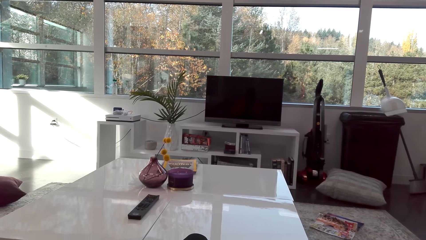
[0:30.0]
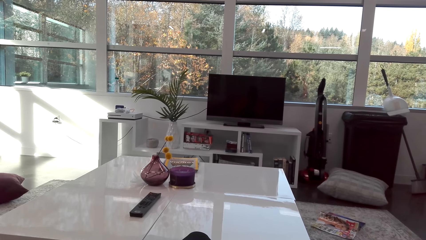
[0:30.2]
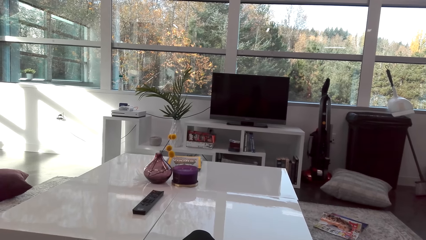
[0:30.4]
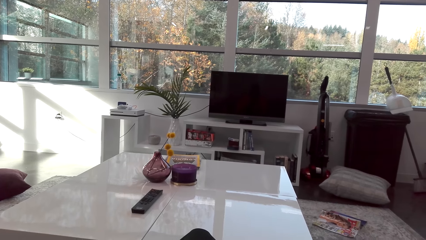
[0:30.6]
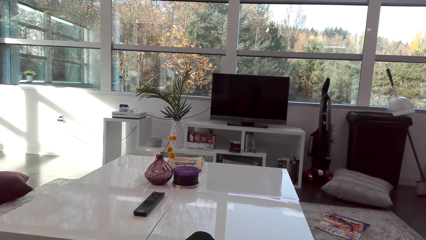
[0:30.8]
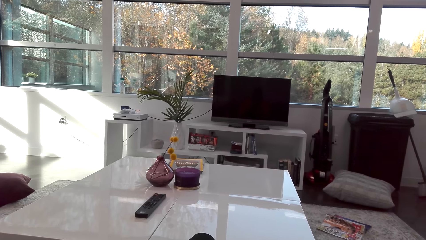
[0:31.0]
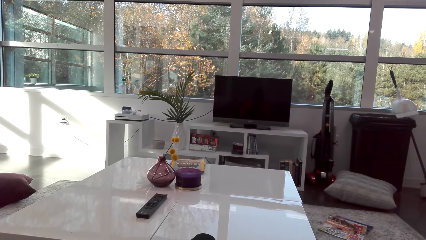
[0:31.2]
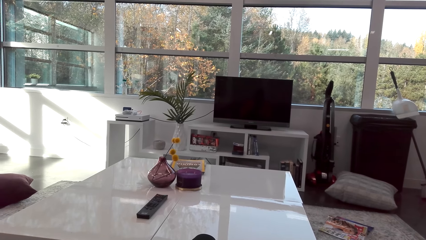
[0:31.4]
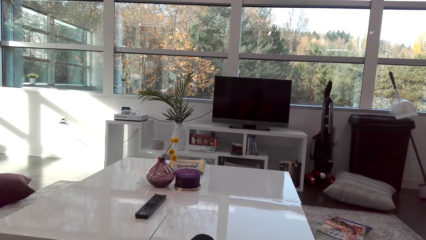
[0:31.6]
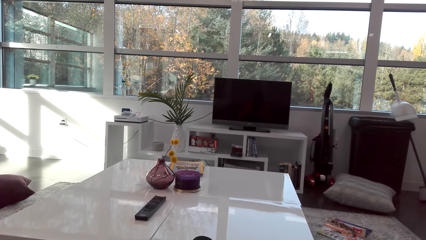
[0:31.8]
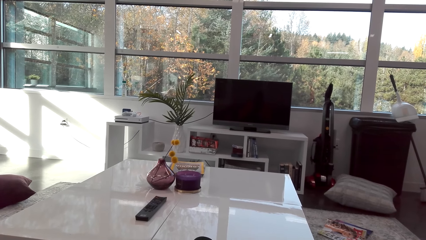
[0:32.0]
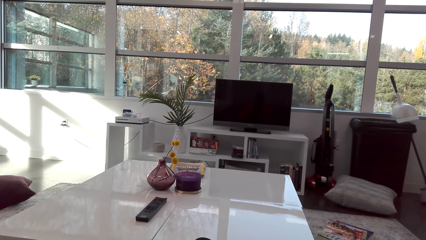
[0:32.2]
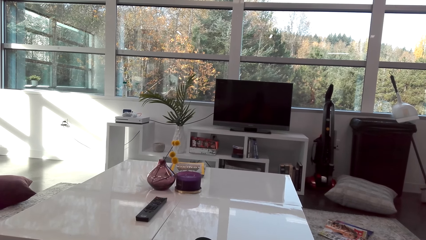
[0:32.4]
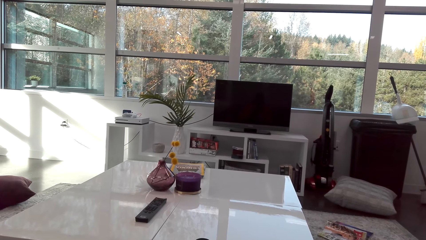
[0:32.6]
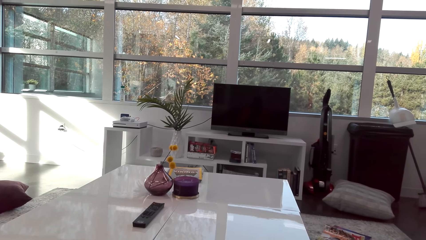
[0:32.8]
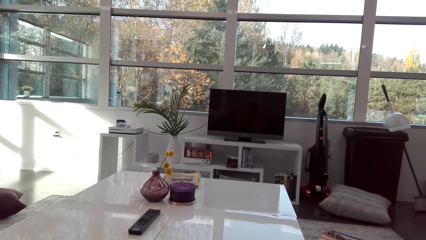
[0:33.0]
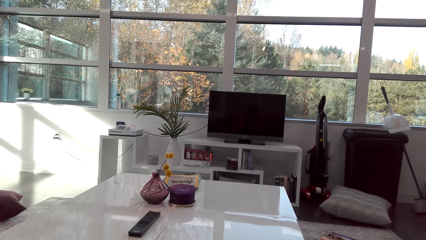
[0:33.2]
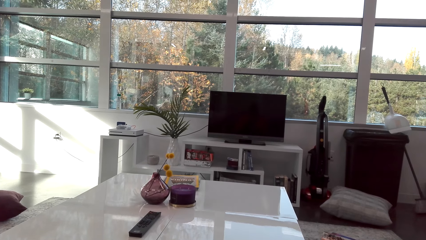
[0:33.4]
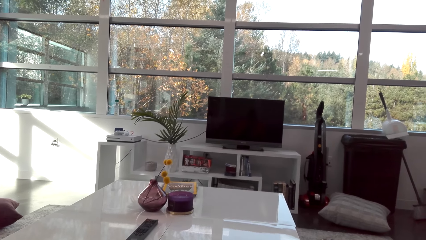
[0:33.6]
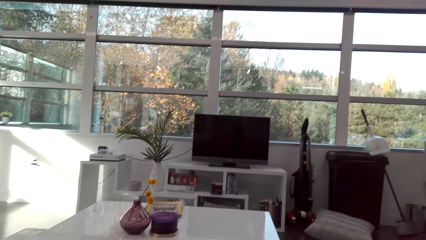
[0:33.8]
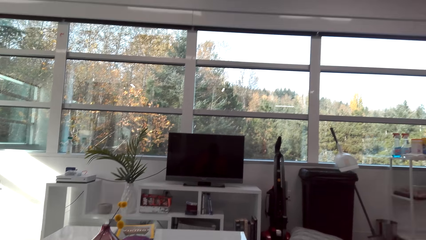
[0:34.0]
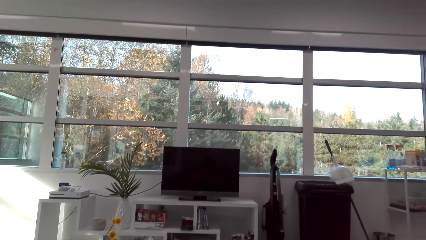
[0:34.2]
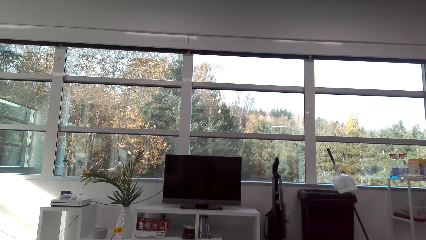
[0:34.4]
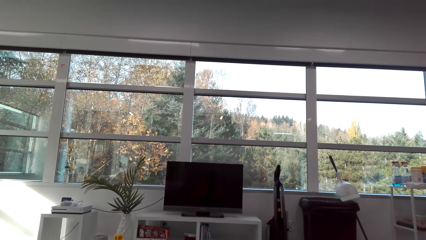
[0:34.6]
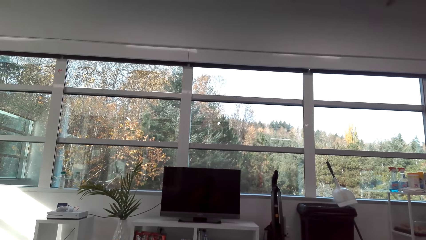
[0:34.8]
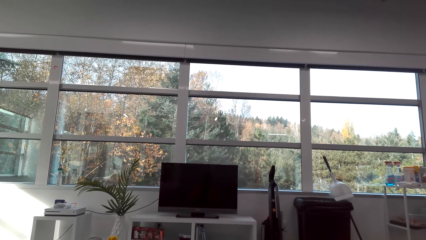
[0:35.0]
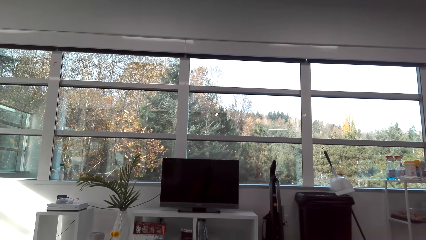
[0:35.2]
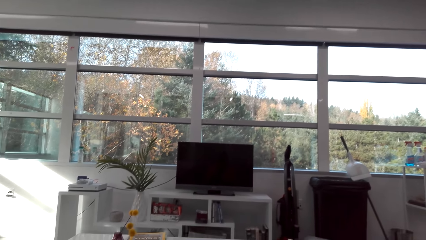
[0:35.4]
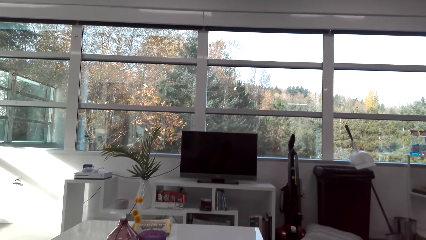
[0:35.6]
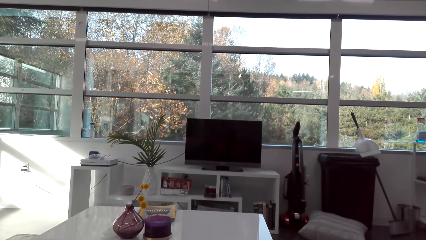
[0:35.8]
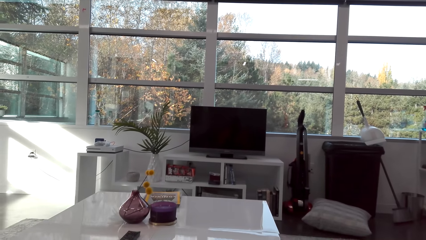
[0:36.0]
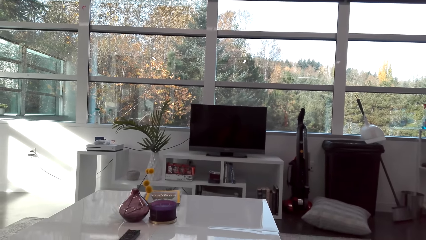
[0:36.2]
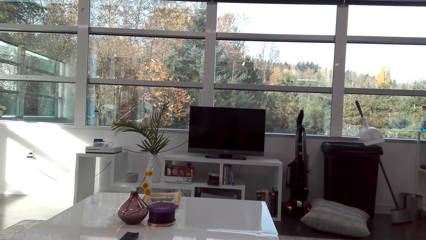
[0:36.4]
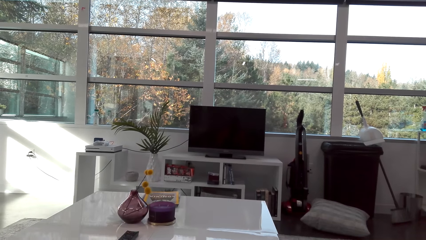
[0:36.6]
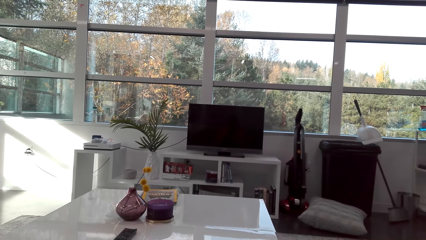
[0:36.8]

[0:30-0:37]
The camera wearer watches television.

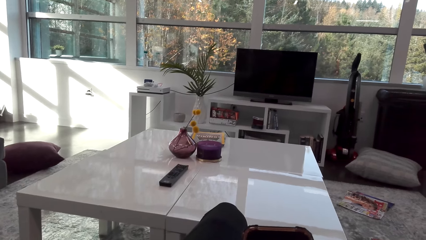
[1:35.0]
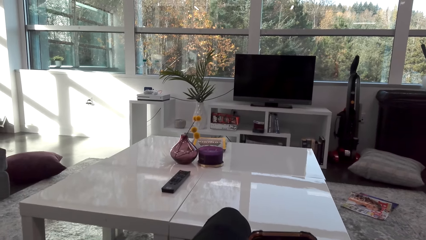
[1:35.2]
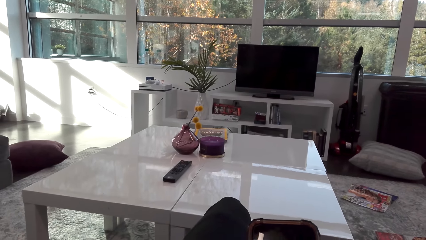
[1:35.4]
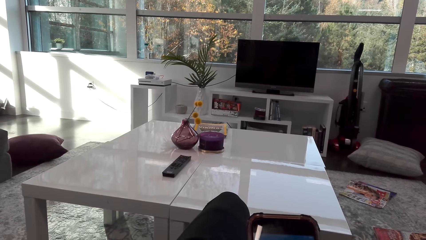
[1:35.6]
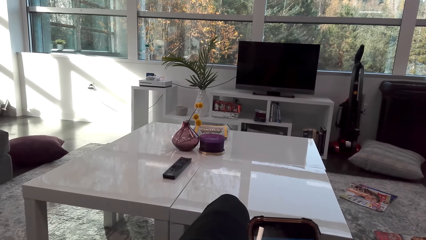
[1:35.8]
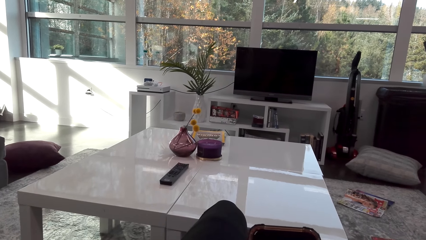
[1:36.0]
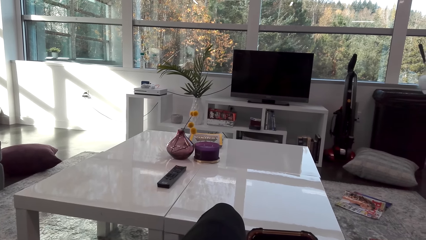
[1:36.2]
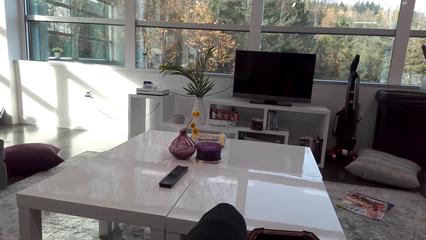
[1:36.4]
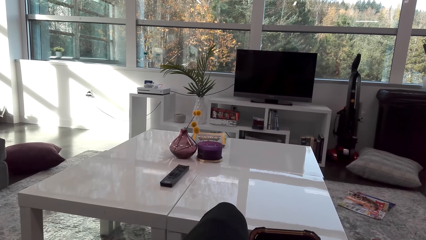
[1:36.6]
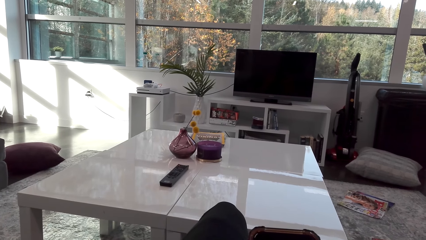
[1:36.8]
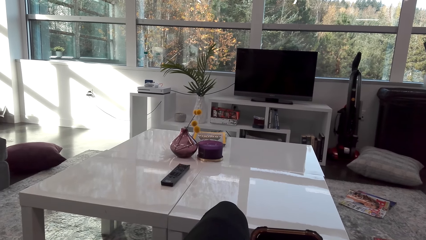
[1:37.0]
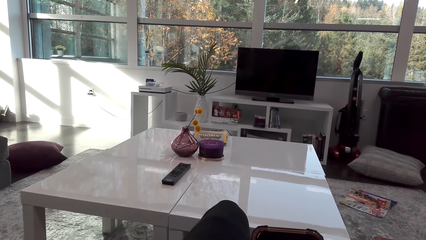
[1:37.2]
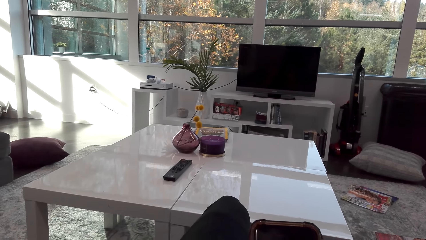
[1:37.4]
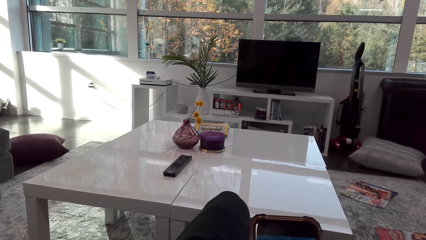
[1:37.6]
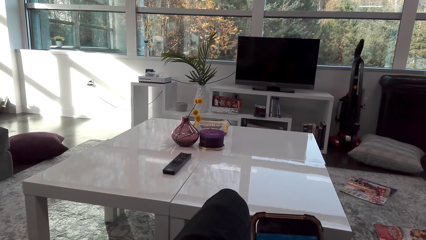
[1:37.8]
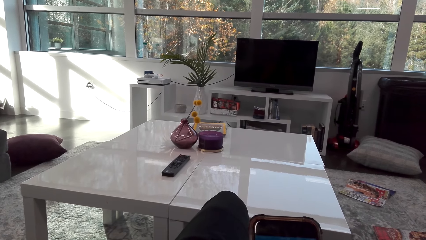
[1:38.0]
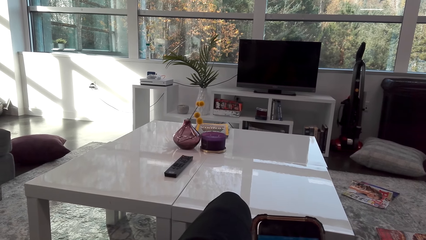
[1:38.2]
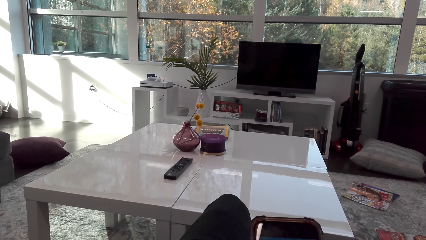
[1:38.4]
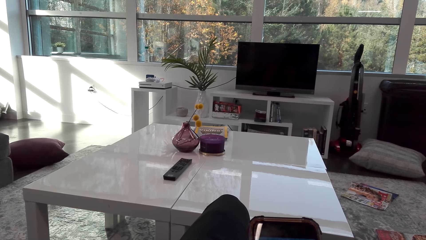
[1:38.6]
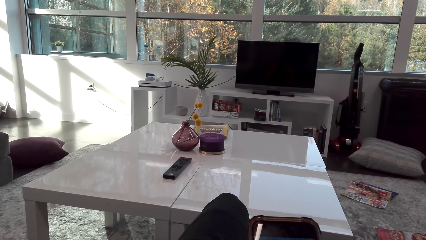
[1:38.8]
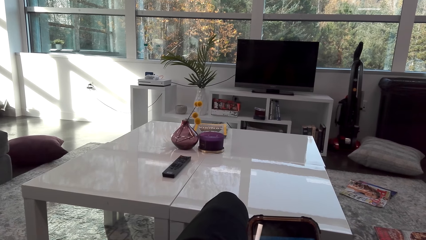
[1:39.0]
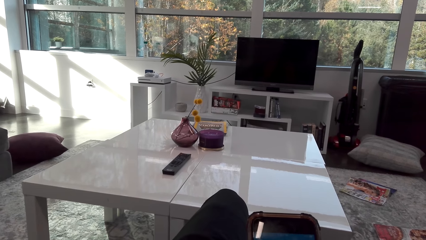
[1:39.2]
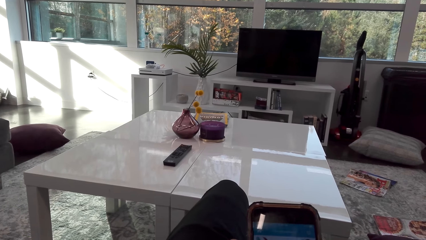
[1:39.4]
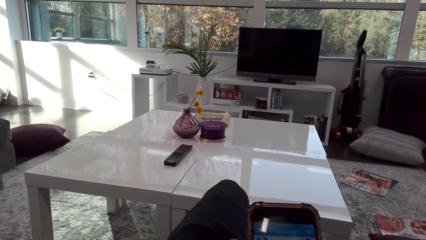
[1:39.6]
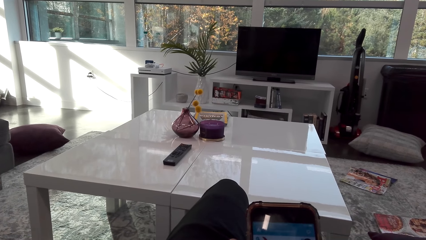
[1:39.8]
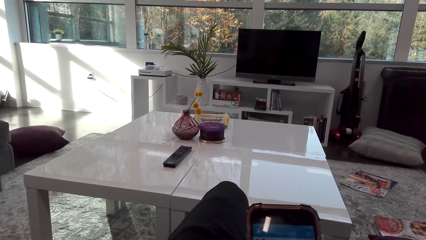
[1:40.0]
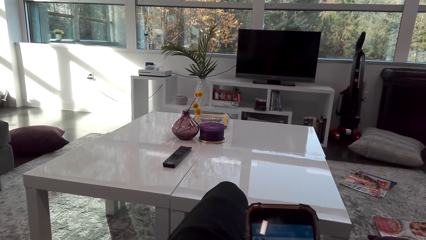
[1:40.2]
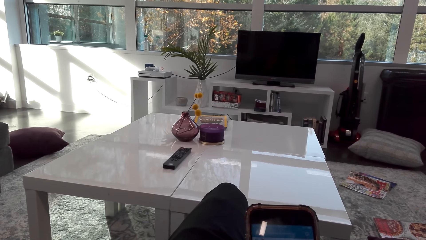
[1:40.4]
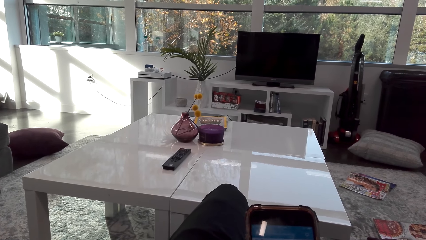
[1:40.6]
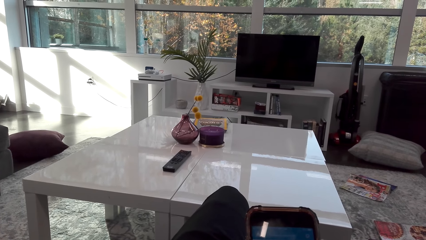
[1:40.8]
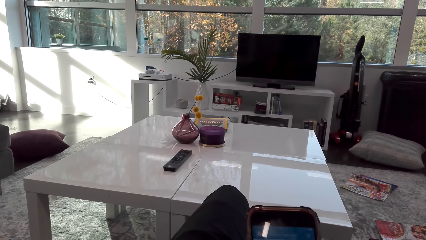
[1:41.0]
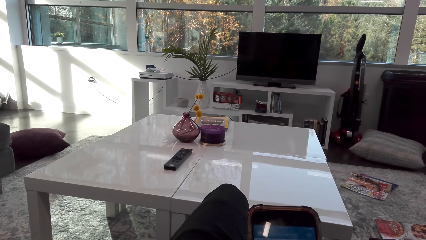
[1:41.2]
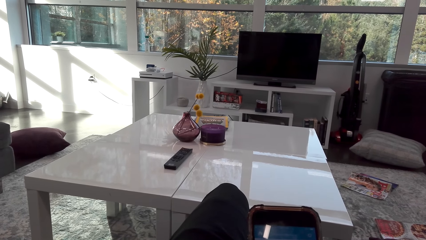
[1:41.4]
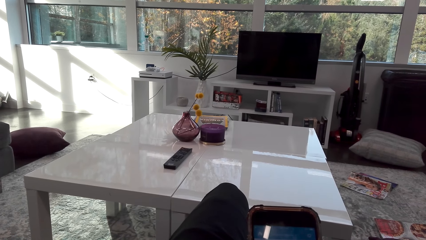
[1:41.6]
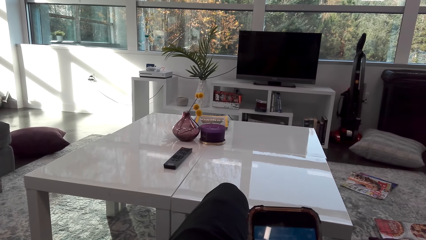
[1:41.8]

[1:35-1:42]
The camera wearer scrolls the phone.

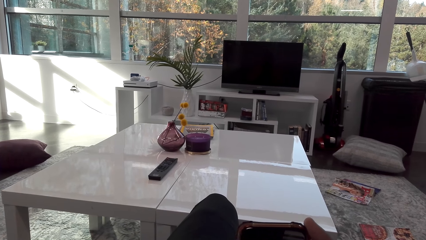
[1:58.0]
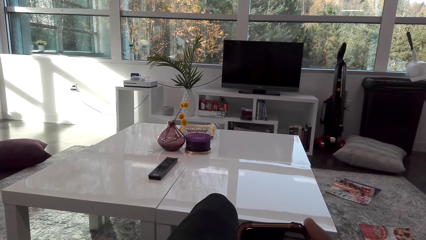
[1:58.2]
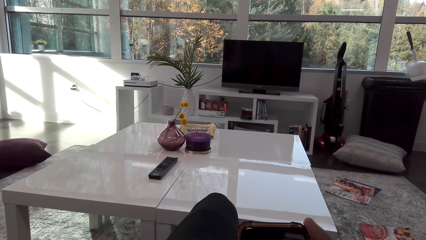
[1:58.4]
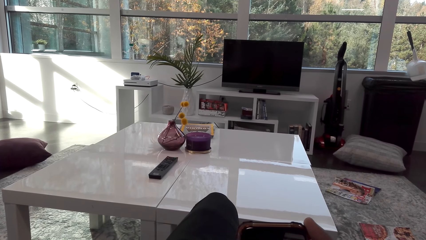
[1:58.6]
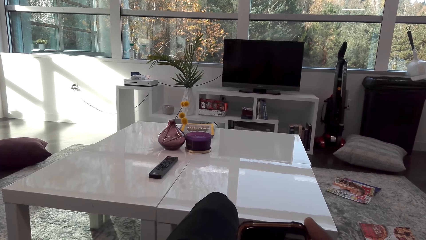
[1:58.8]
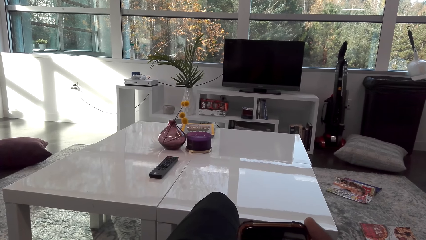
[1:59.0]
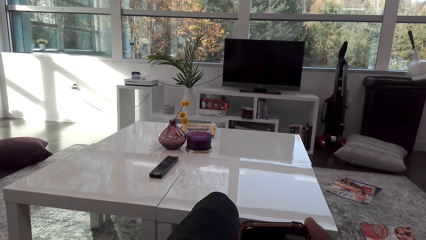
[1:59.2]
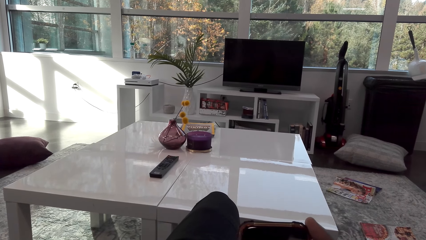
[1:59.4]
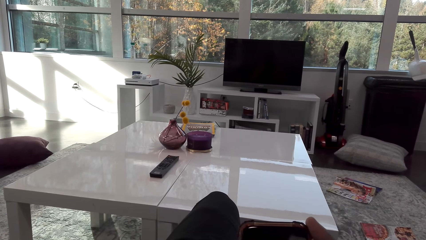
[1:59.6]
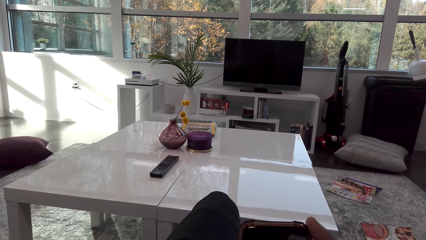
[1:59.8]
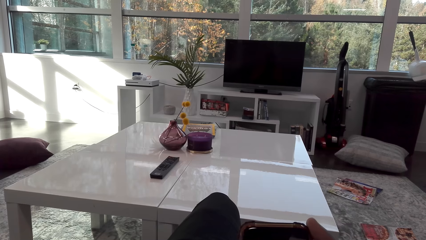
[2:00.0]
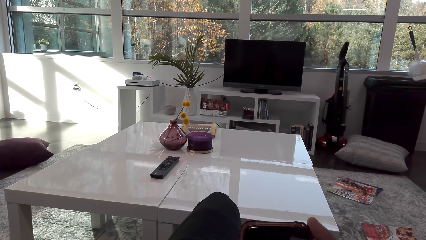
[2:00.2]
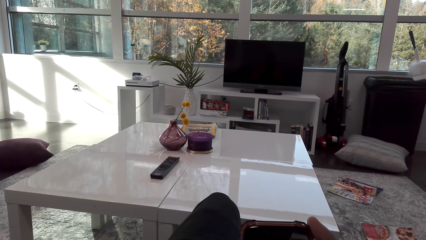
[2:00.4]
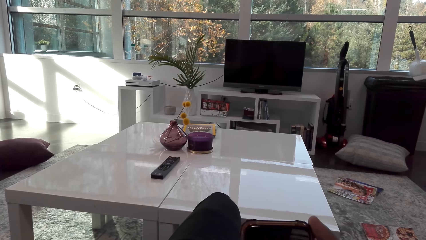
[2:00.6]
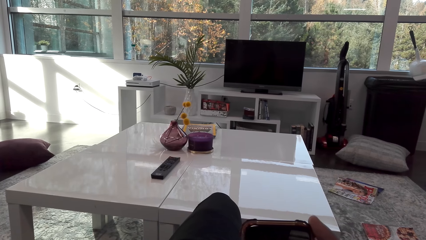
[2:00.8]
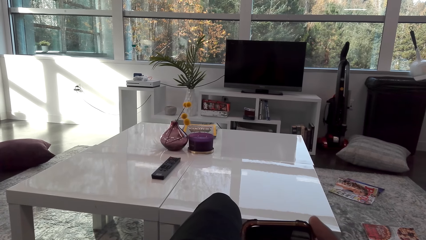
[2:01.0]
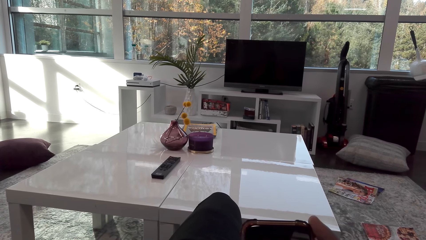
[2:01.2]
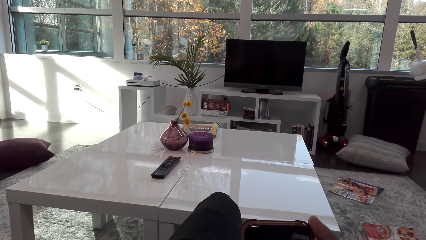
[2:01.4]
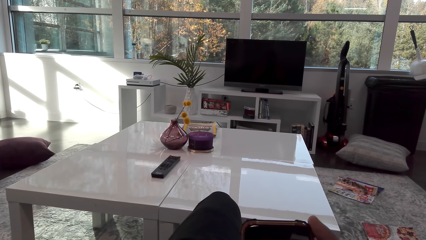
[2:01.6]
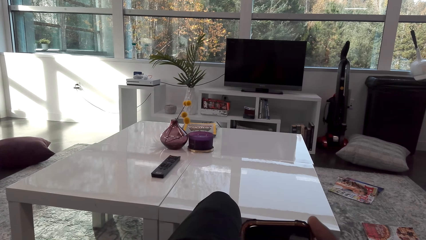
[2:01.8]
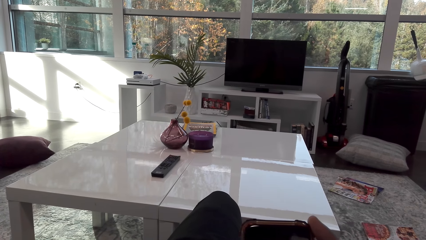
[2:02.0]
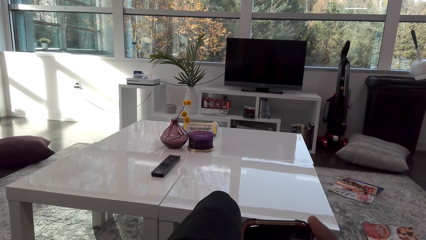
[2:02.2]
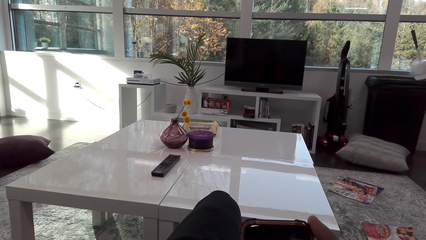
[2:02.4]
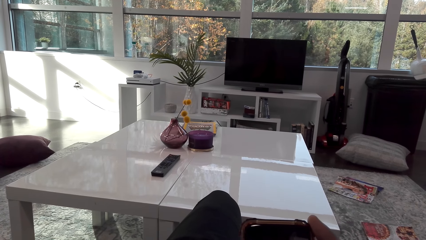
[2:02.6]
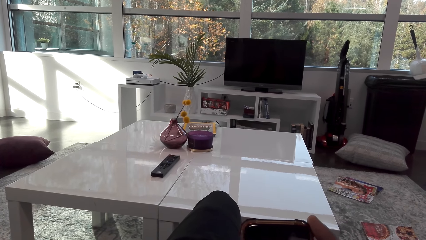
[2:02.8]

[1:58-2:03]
The camera wearer scrolls the phone.
